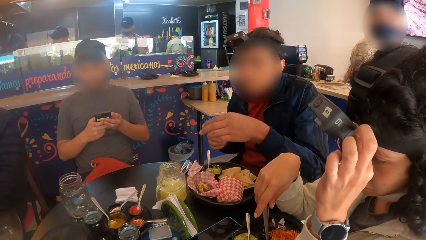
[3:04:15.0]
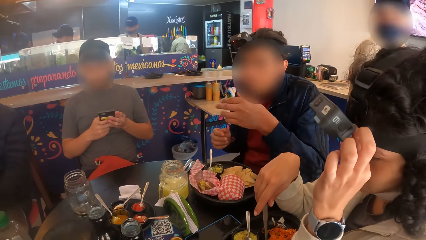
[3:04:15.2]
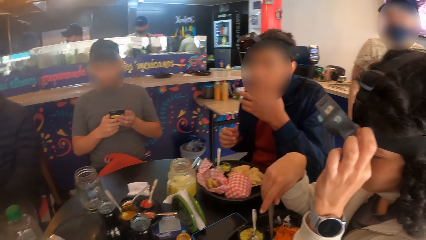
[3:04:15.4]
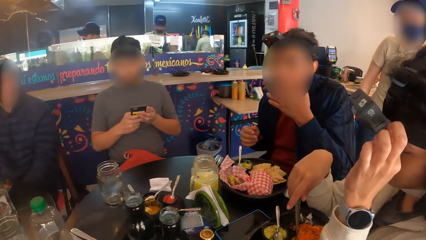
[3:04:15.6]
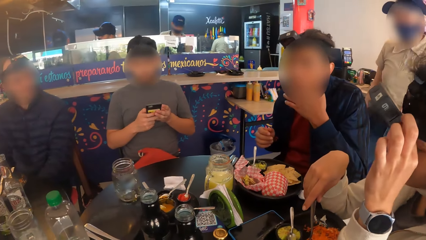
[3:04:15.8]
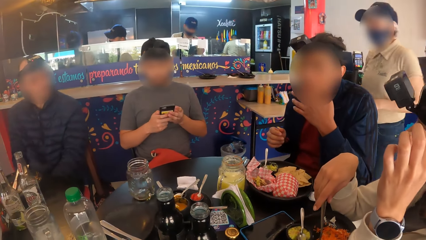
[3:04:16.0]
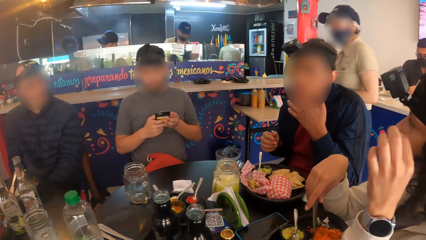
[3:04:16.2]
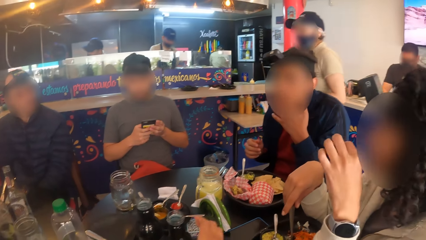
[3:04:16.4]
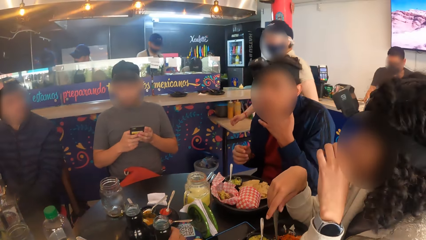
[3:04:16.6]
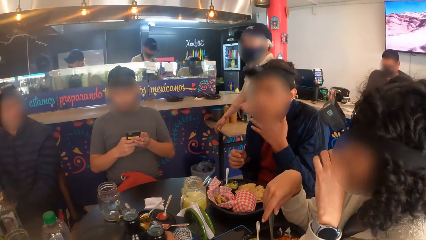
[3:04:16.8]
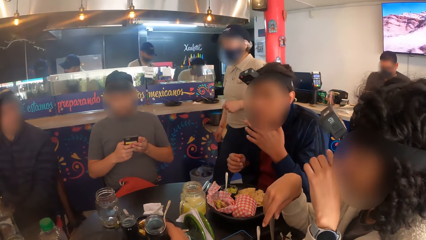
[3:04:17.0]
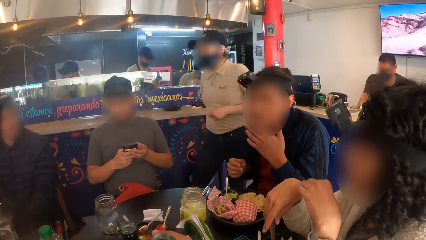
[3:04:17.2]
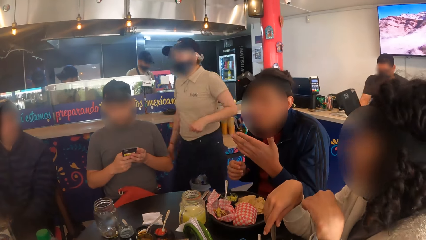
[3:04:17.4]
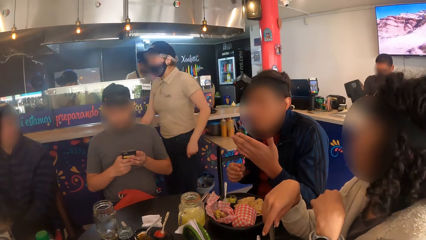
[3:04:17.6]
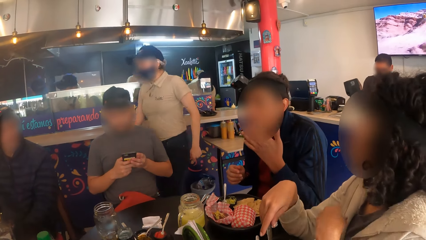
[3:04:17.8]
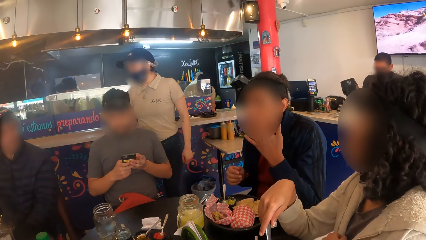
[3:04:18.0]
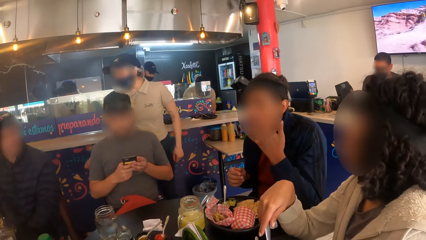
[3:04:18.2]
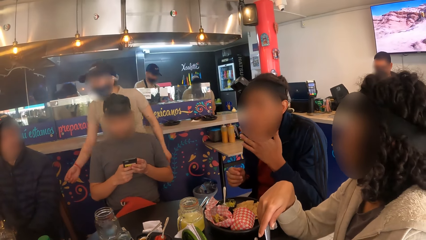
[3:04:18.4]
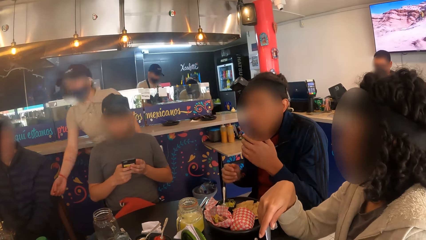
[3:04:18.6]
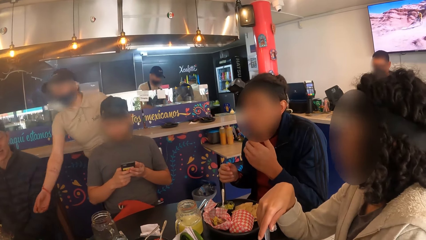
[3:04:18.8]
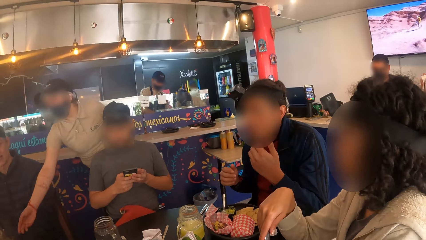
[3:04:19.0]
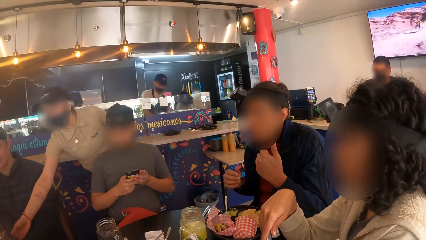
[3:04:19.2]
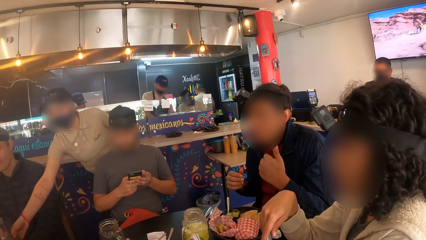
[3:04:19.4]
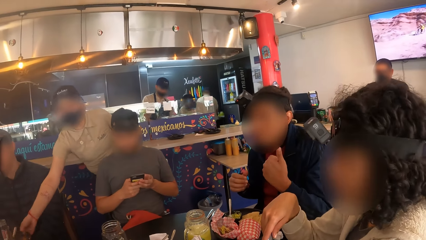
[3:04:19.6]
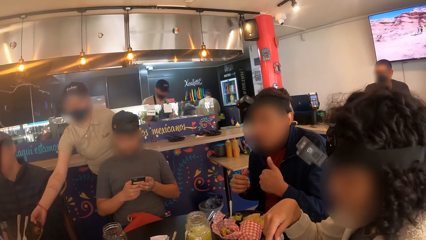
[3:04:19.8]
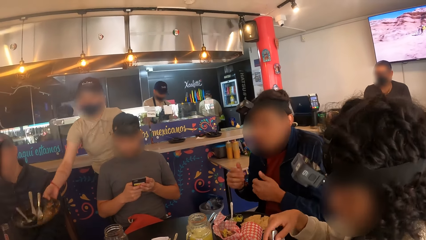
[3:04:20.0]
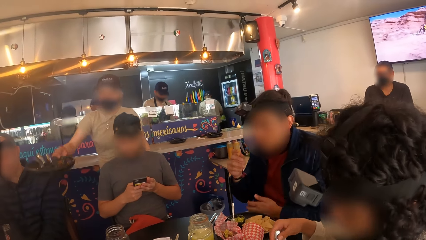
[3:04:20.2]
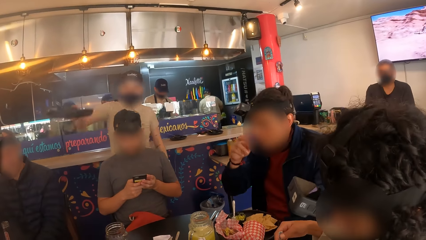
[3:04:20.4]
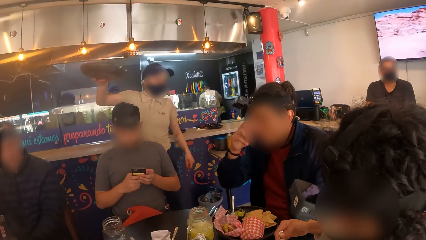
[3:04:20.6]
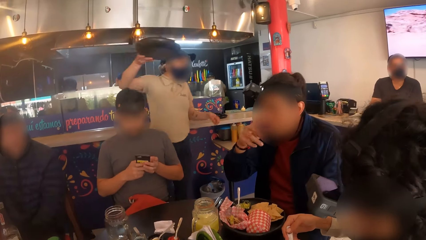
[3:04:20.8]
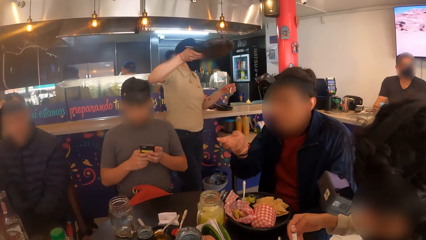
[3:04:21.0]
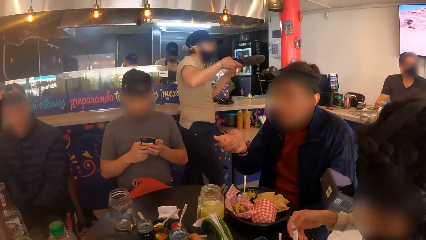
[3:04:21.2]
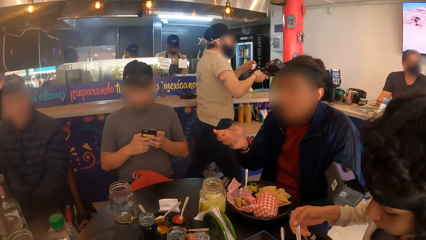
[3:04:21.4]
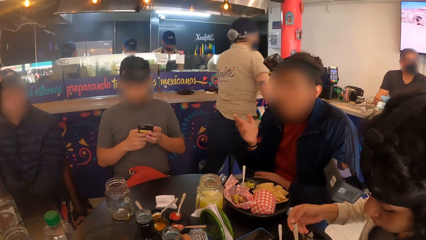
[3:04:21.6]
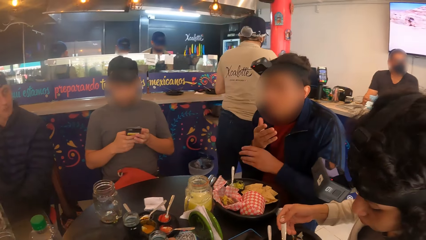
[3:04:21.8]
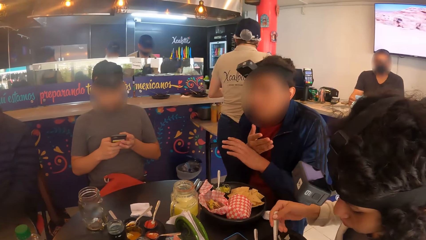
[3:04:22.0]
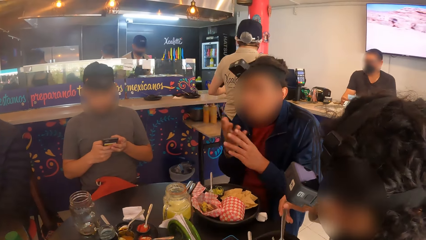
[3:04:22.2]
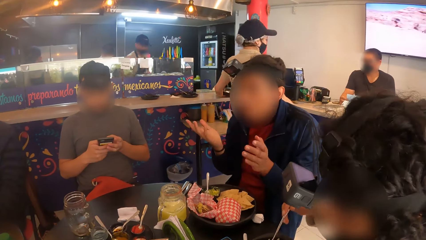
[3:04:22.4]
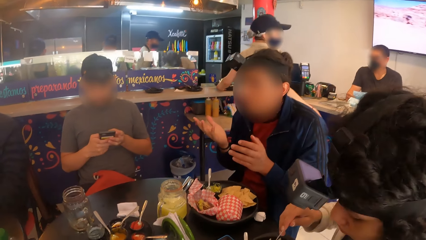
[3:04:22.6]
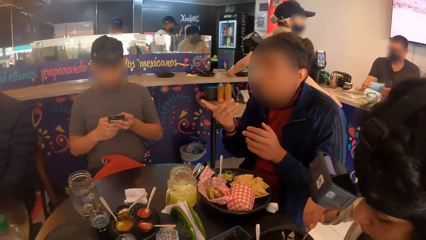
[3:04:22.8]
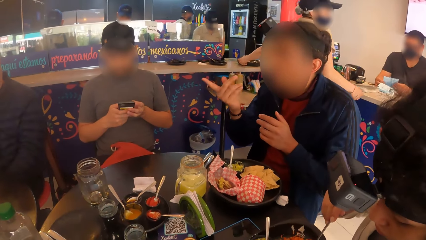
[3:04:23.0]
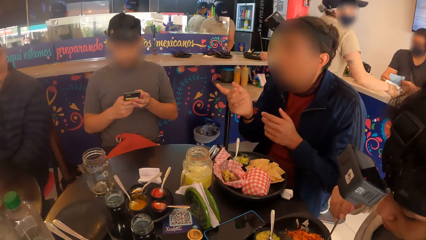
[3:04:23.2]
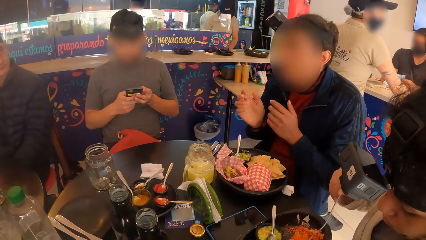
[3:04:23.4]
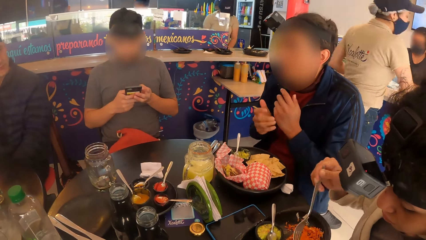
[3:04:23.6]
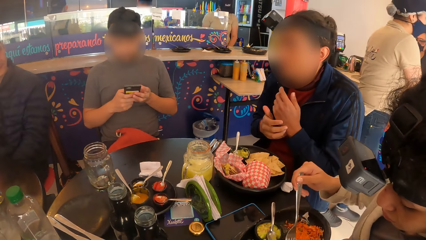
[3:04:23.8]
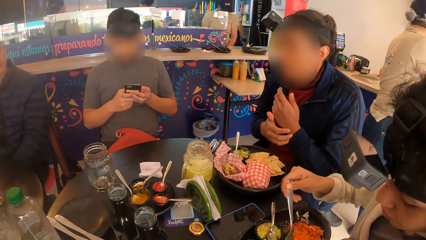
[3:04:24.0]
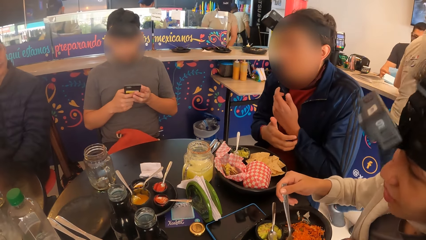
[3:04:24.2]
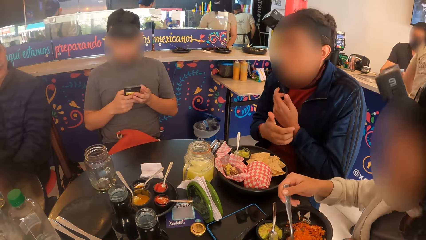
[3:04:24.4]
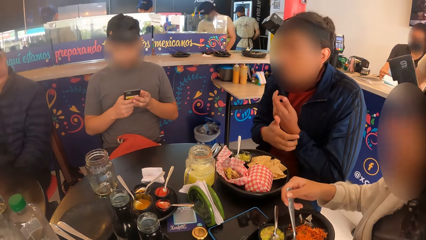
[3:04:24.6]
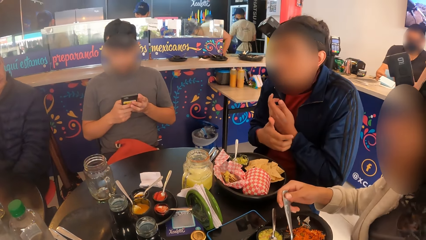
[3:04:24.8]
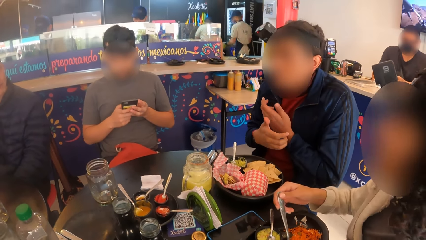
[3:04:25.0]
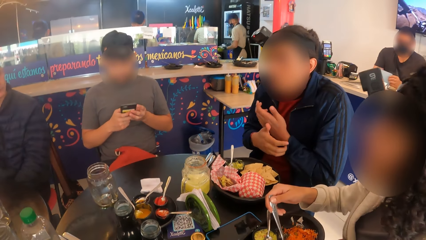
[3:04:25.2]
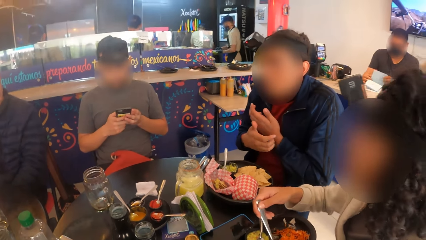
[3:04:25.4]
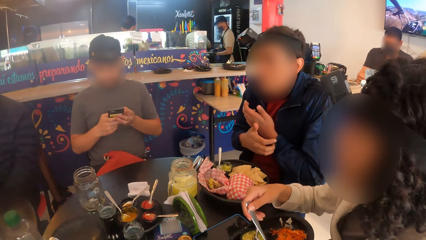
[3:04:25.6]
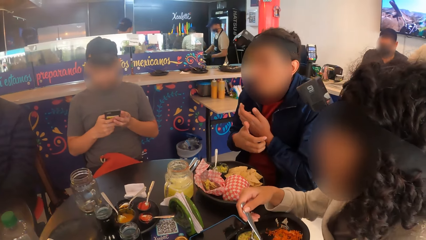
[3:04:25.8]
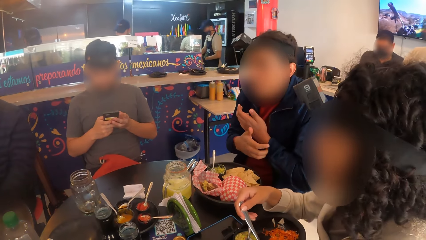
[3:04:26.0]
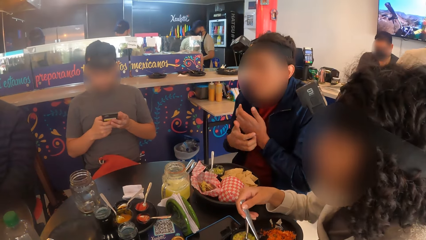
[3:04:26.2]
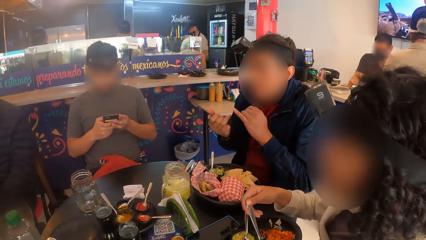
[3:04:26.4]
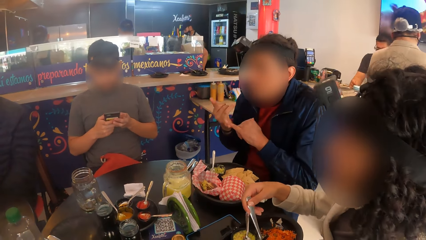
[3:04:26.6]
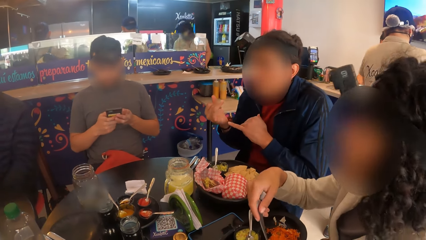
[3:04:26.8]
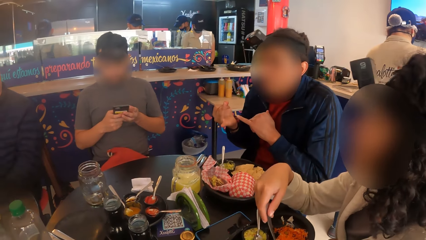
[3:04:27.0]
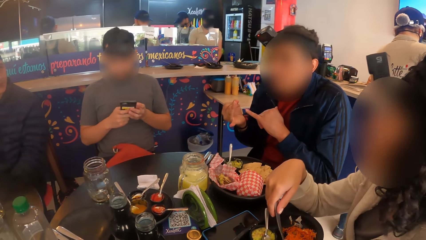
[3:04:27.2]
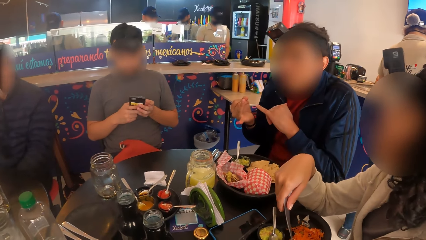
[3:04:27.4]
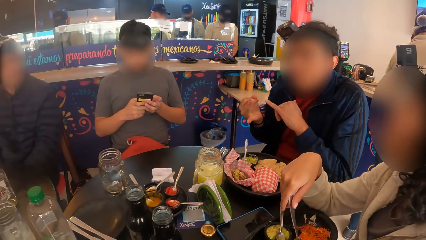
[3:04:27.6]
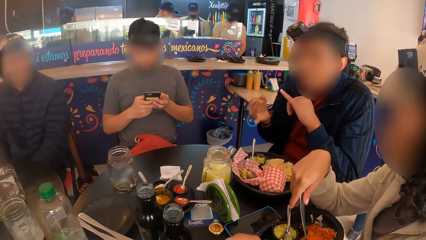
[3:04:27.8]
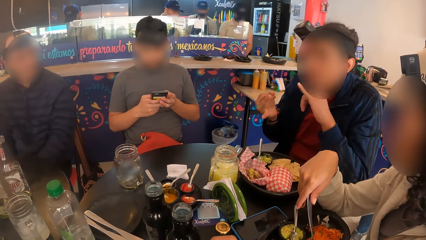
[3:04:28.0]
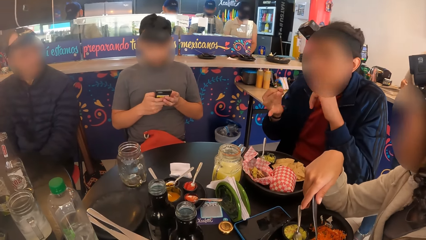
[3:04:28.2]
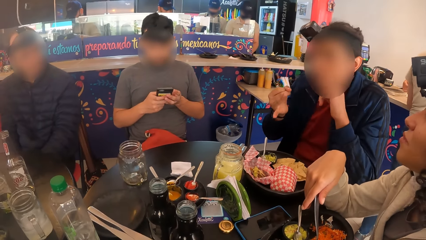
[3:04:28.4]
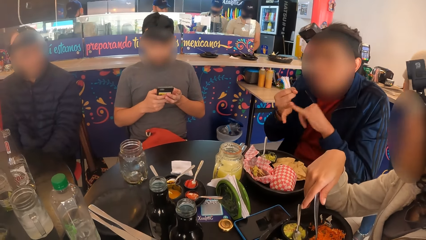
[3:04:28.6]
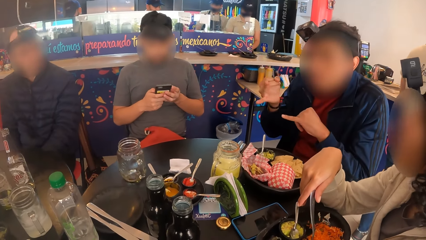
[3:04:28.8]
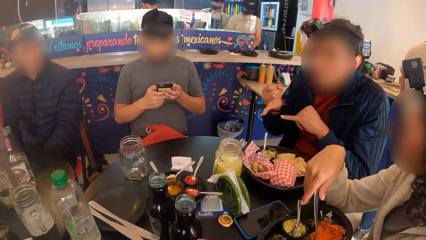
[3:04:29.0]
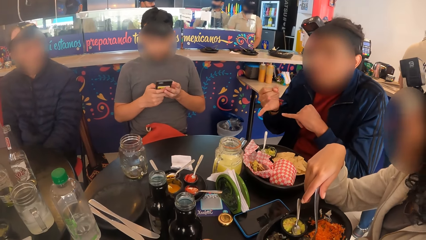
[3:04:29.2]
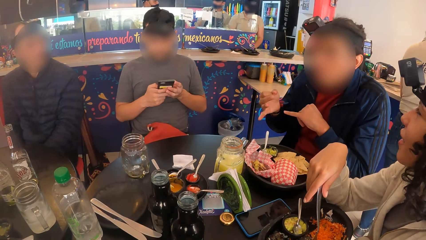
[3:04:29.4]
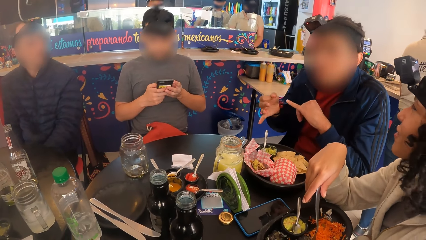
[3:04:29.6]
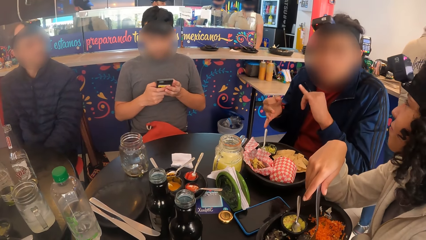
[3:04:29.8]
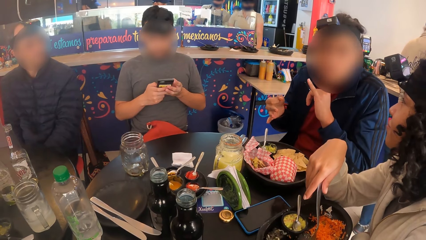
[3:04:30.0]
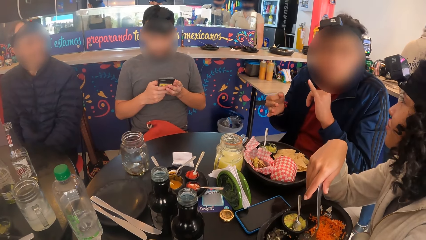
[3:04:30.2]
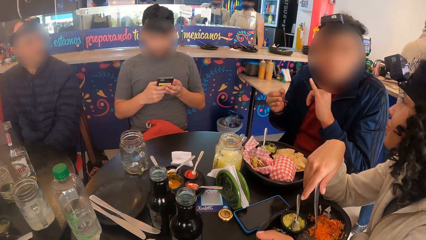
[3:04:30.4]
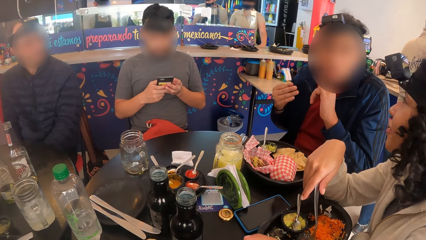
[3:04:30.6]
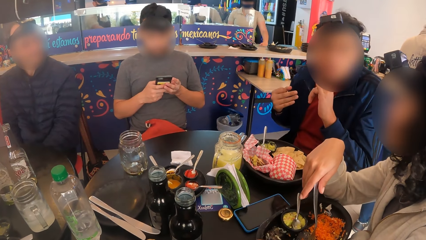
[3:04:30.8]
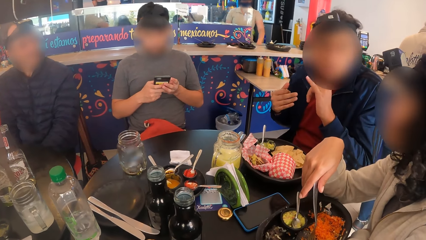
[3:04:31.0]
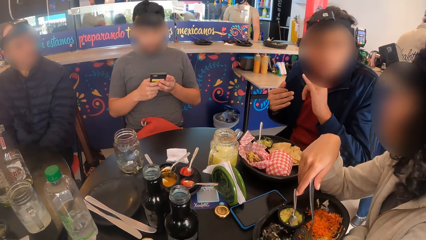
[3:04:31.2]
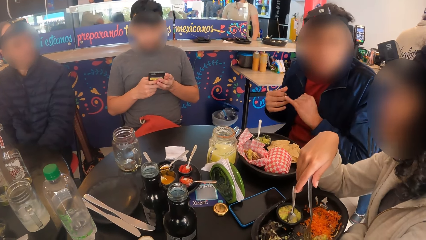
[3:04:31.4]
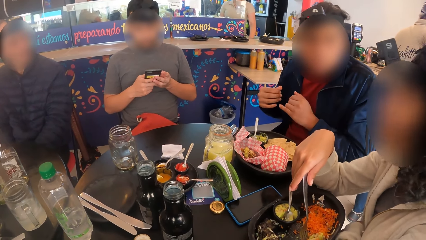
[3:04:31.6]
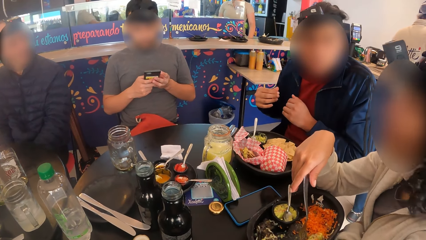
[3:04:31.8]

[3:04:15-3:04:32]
A man licks his fingers. The man eats food. A waiter carries a plate with her right hand. The man talks with the people.
